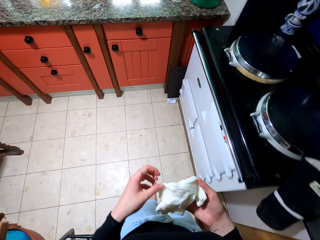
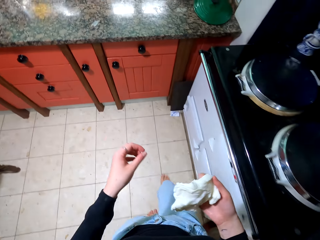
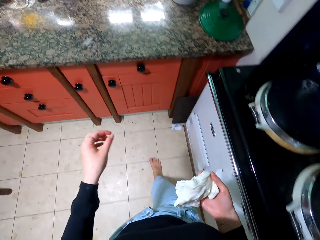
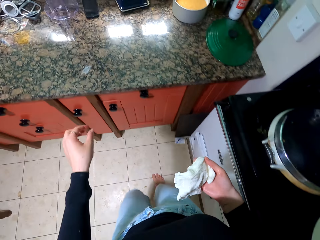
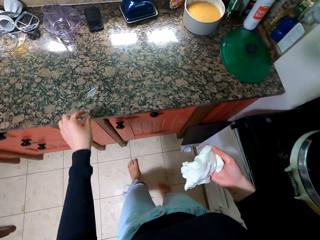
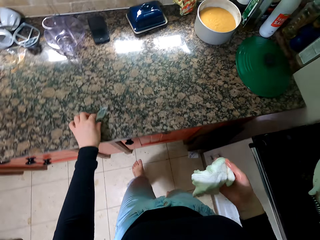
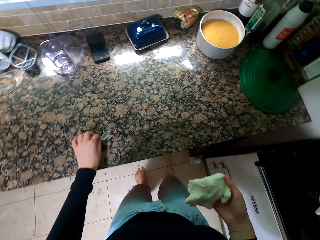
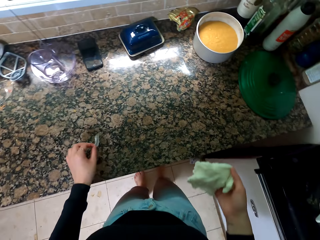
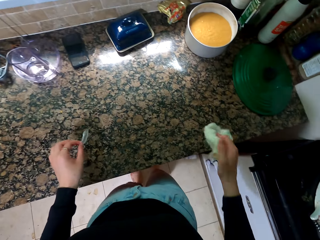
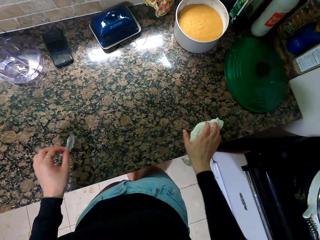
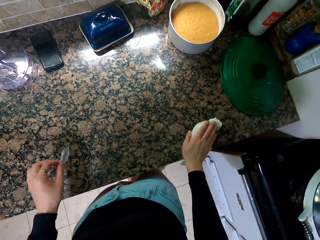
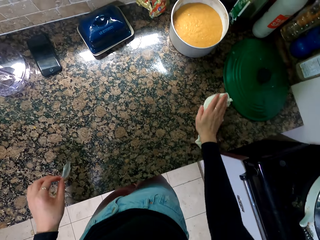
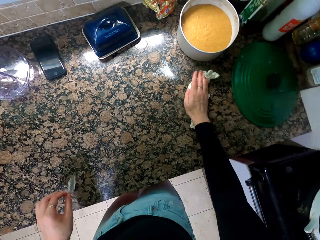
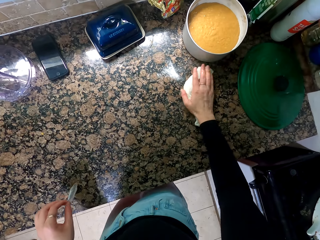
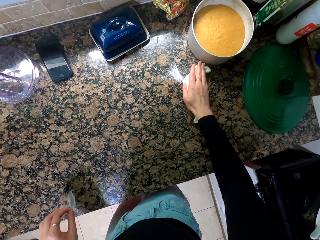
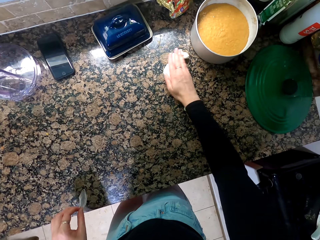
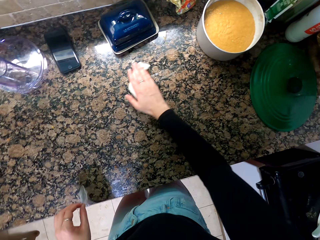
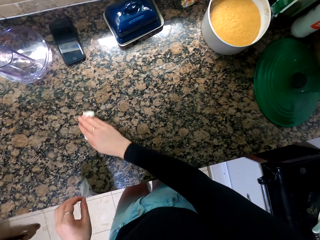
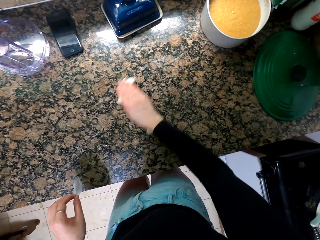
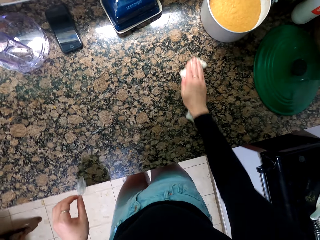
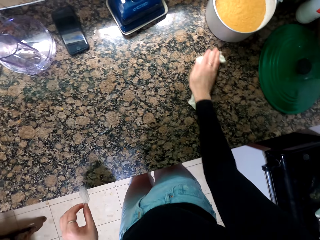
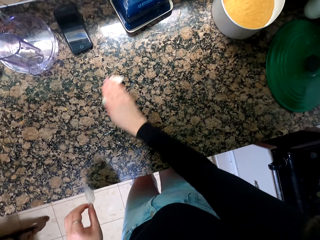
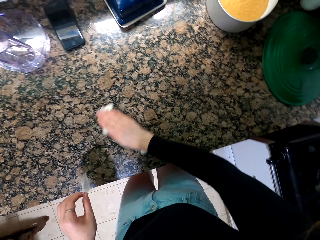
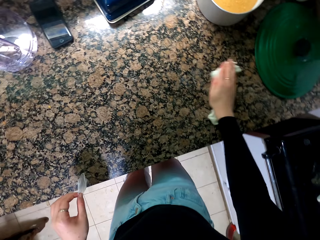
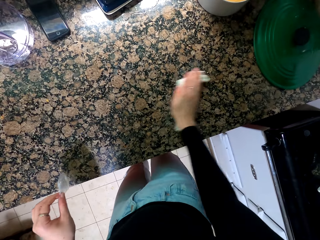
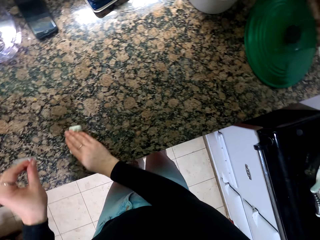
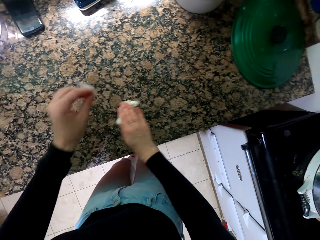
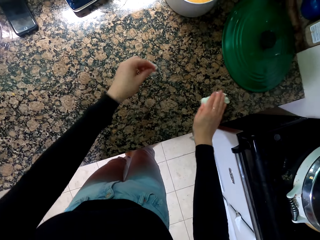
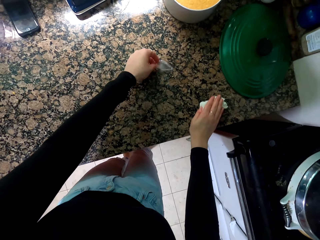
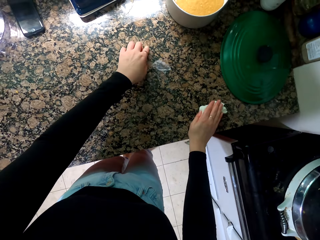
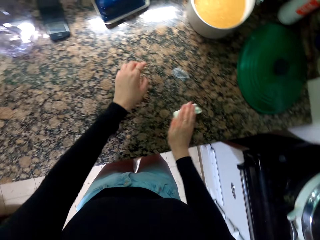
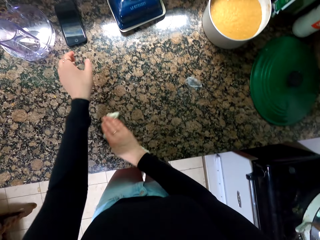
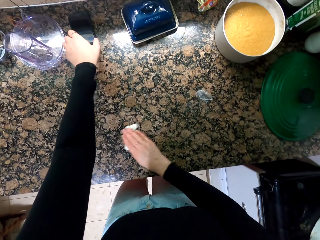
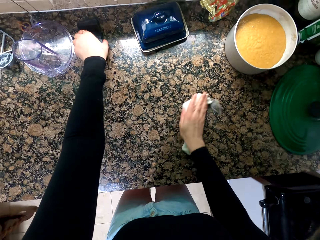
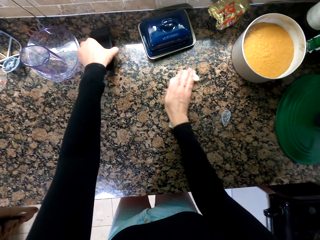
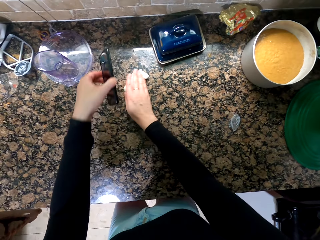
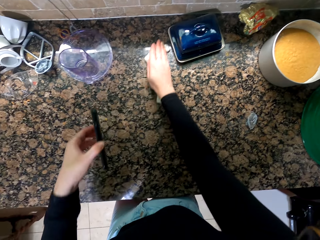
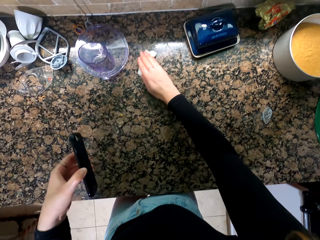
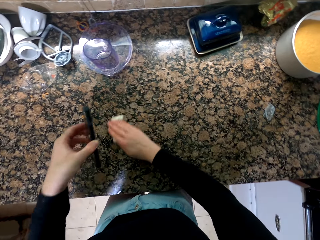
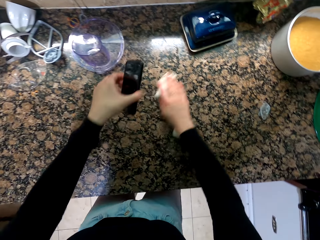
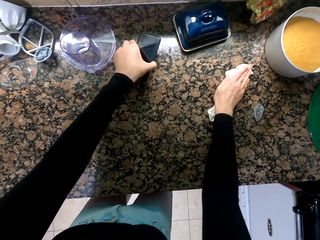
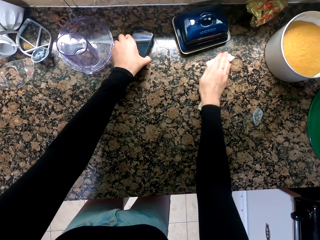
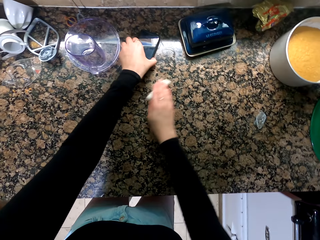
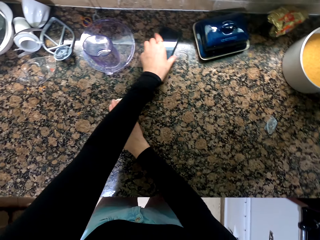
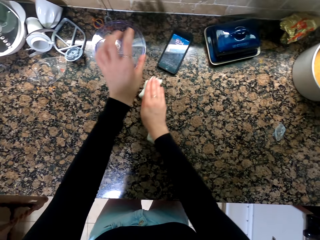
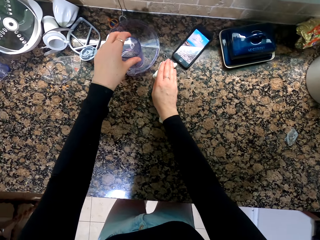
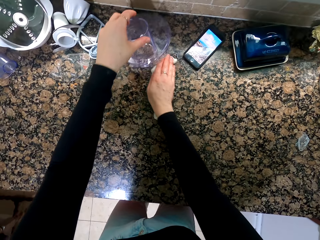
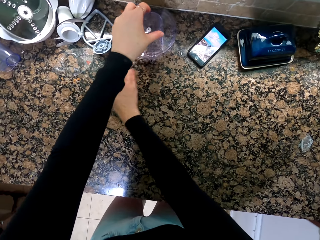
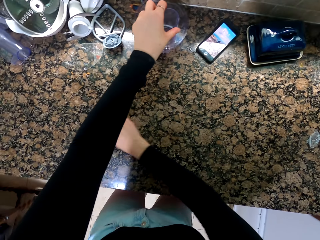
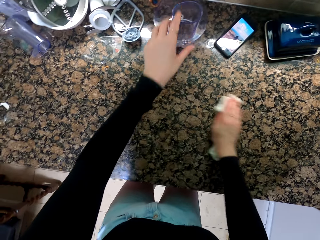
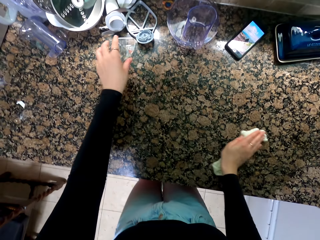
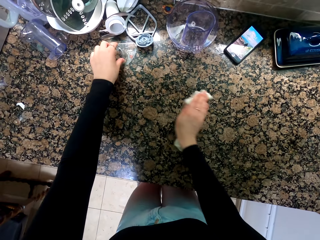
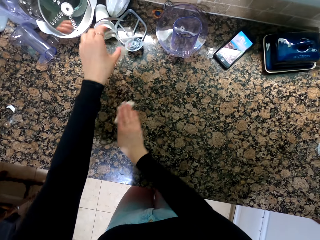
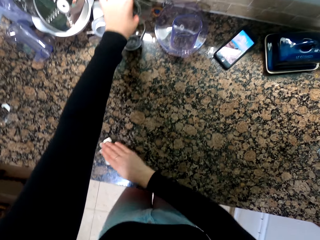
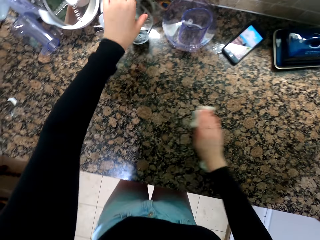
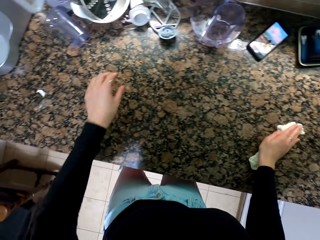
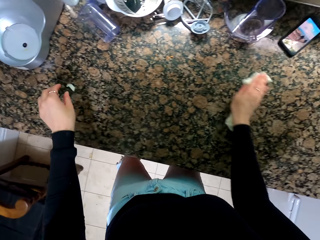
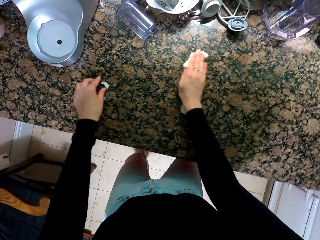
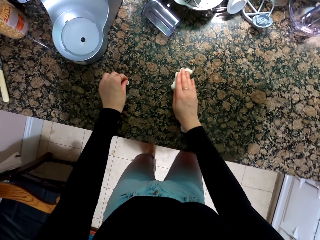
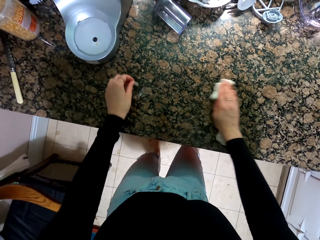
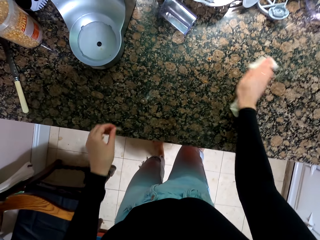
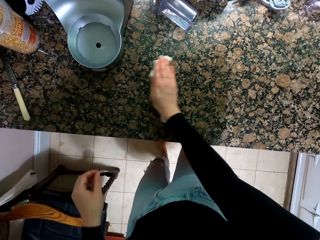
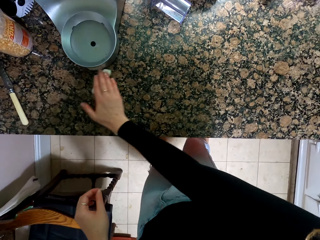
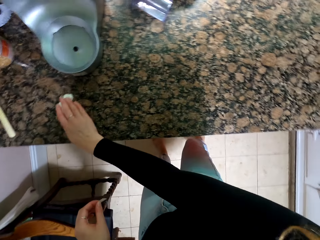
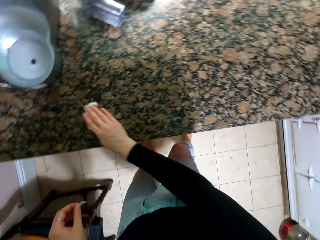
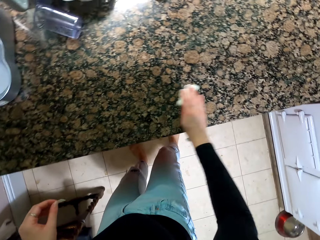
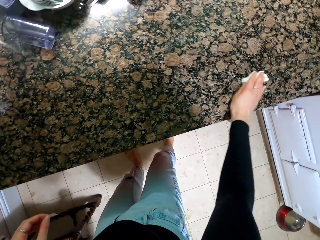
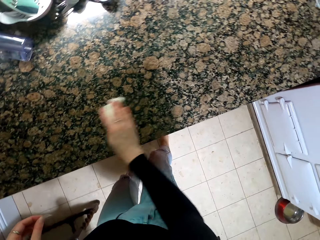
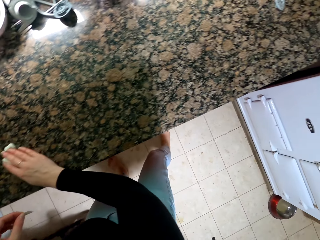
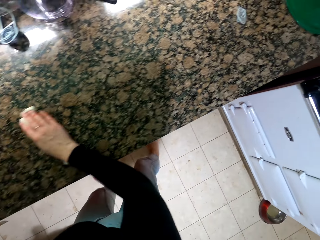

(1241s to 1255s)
The camera wearer holds the plastic paper. They wipe the countertop. They put down the plastic paper. They hold the phone. They put down the phone. They lift the plastic. They put down the plastic. They move the plastic. They pick up the paper.

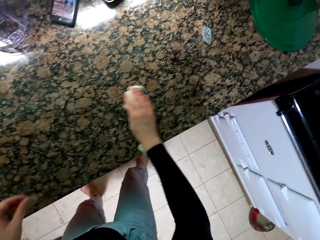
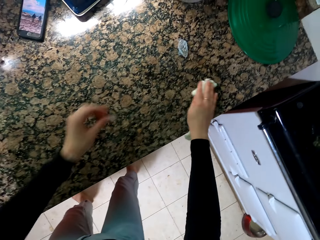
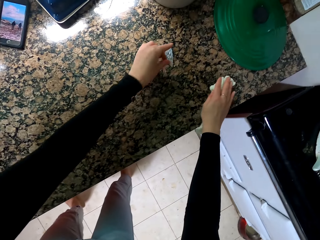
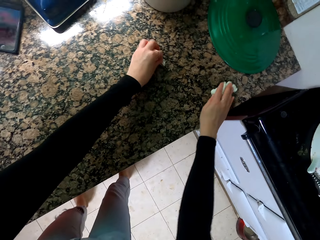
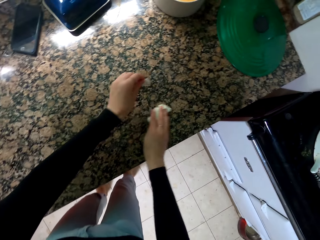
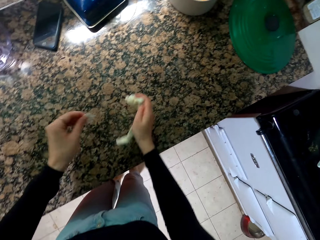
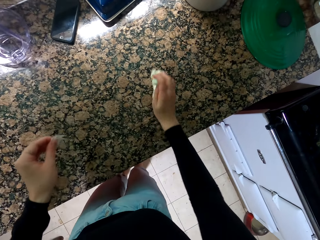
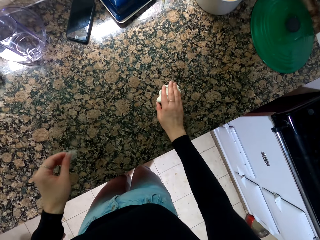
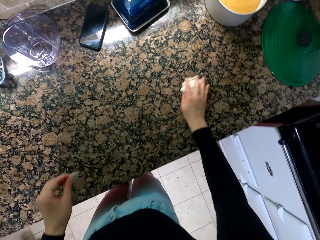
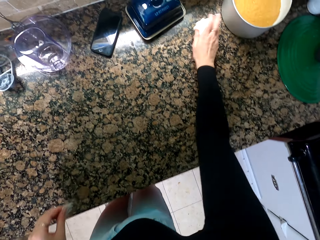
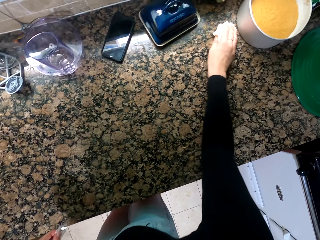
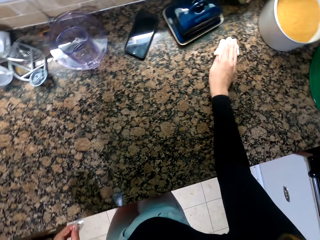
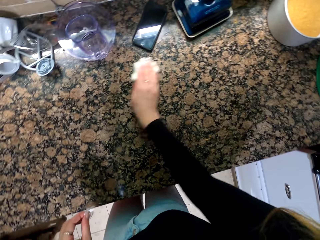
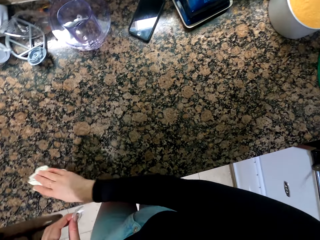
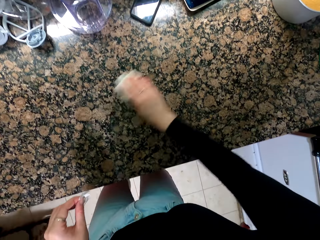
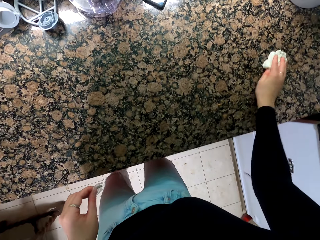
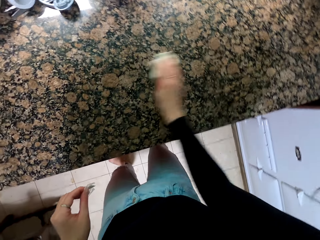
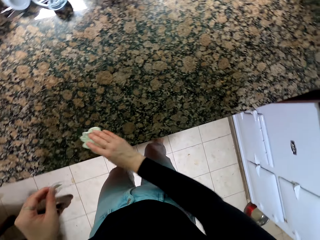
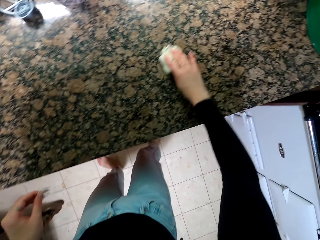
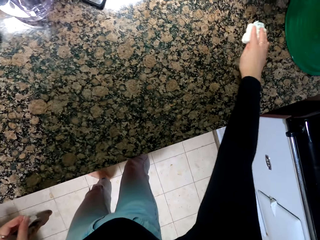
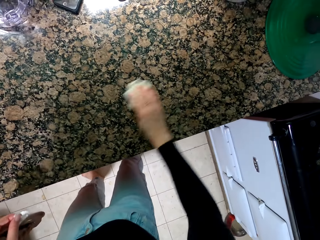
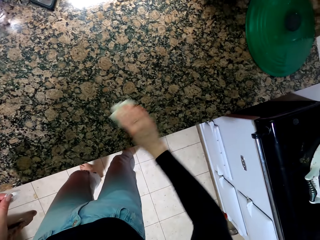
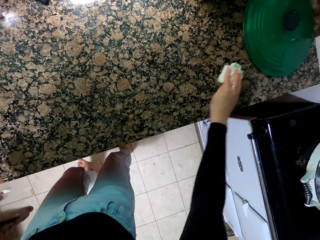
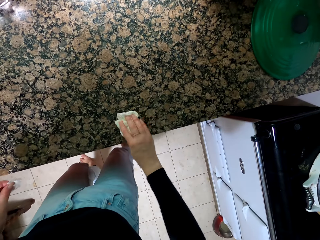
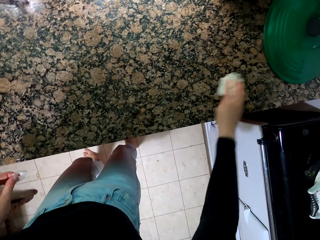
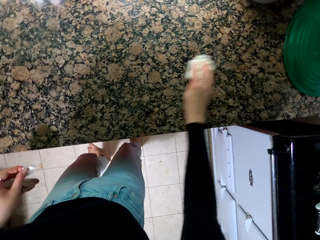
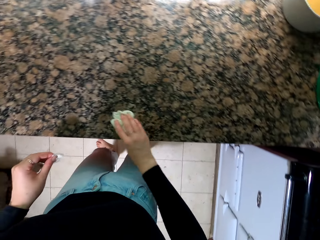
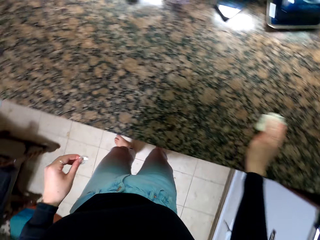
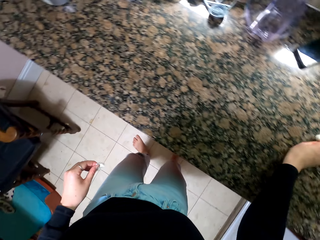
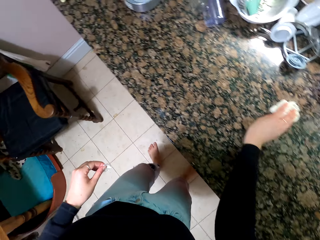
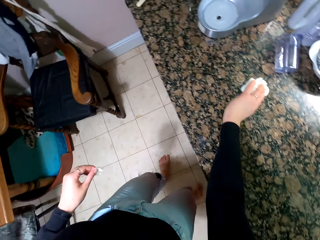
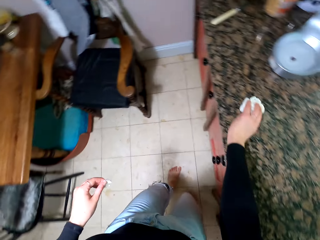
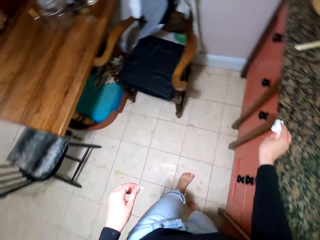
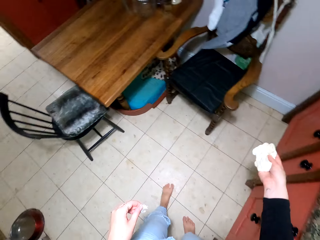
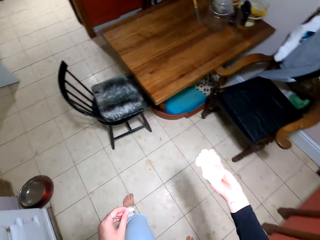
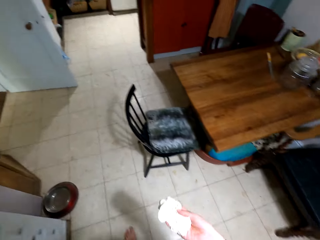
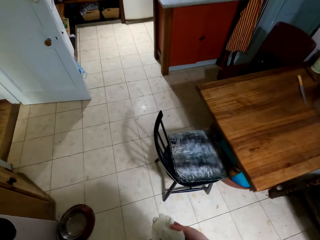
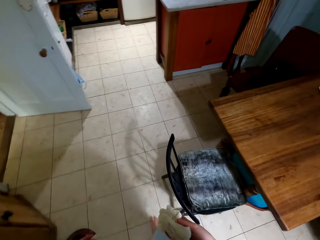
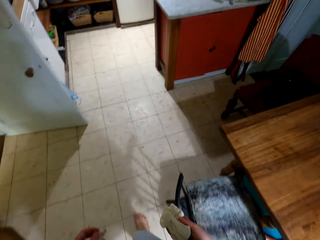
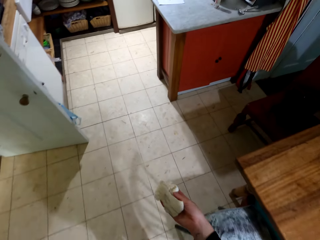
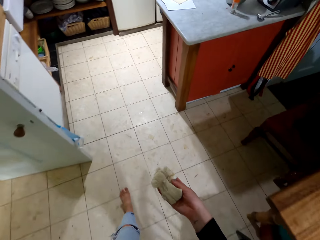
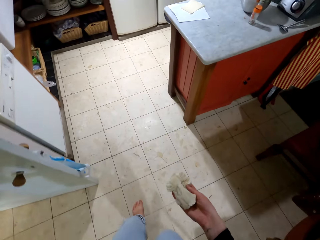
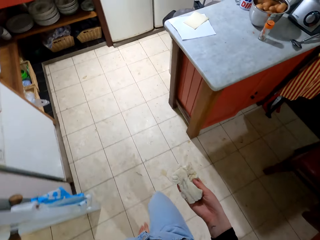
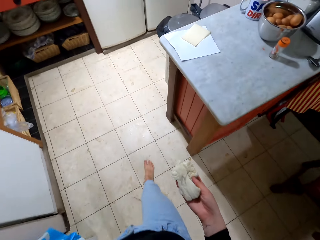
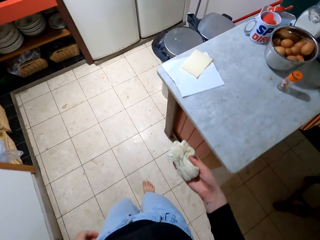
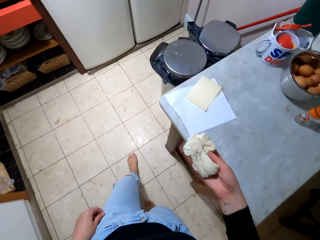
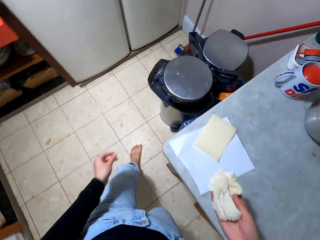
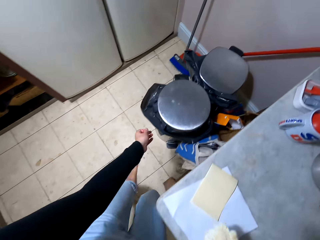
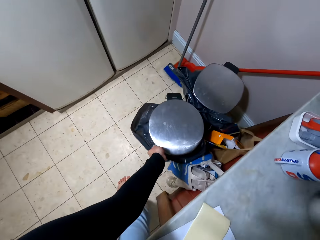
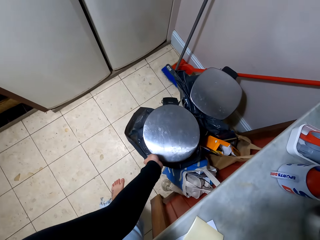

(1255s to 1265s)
The camera wearer picks up the plastic paper. They walk away from the countertop.
